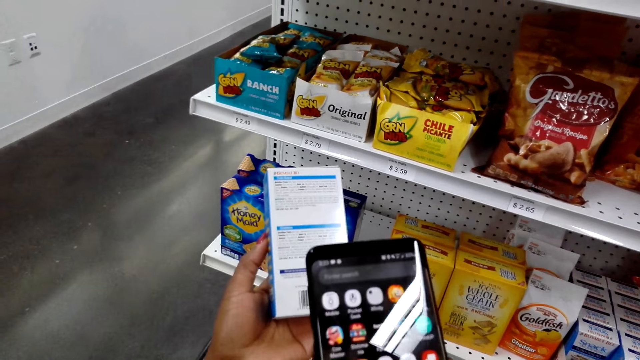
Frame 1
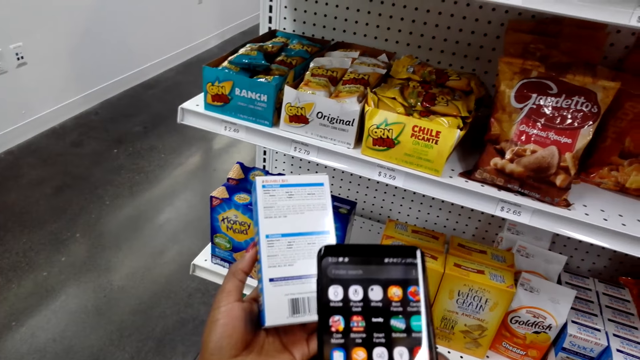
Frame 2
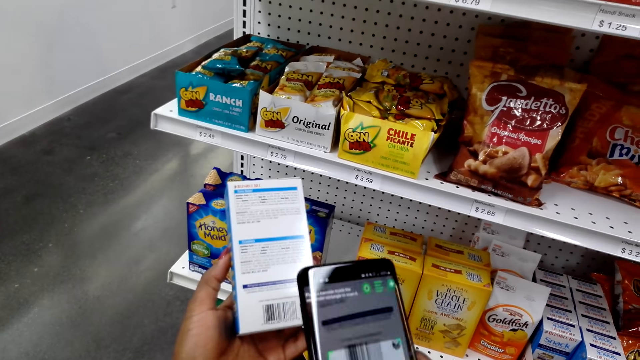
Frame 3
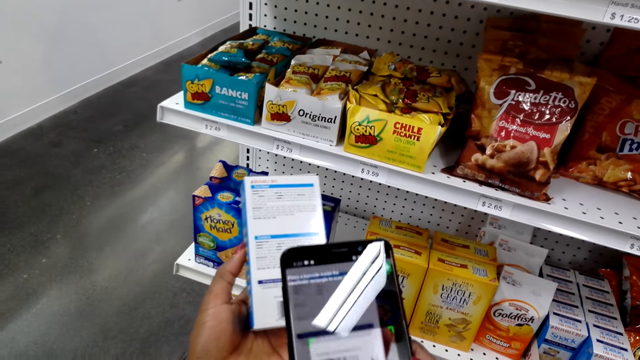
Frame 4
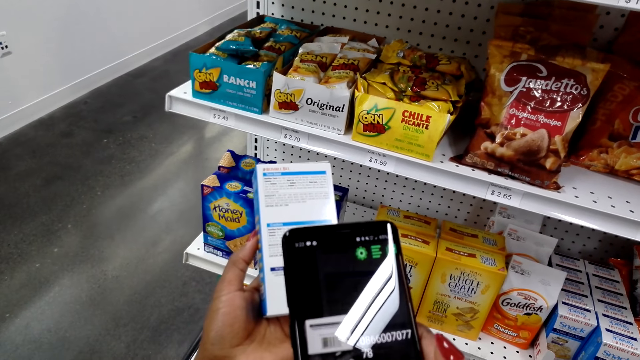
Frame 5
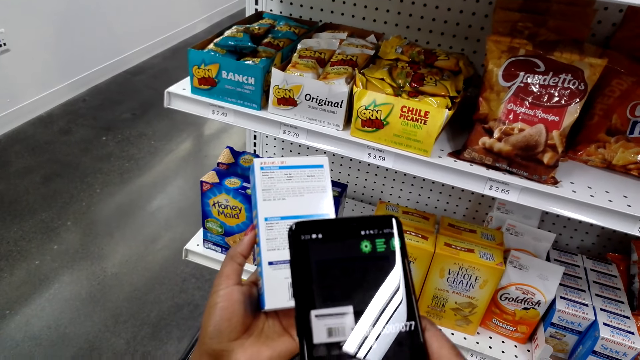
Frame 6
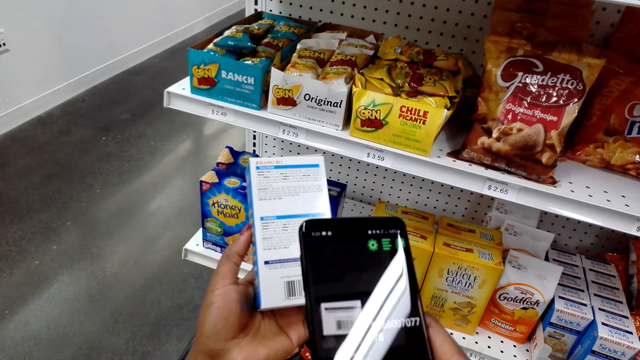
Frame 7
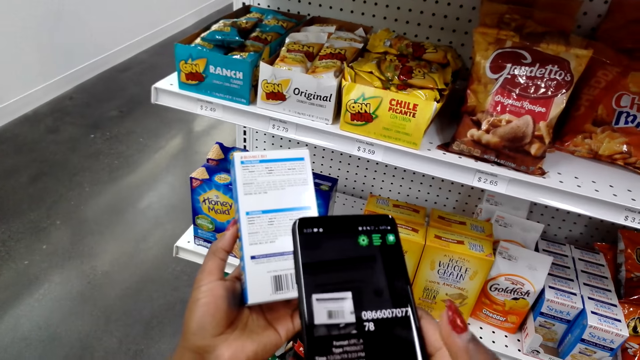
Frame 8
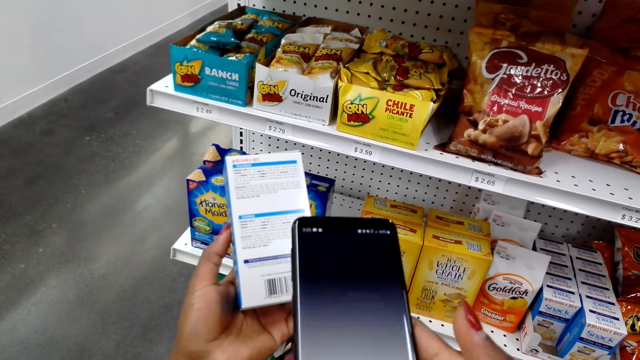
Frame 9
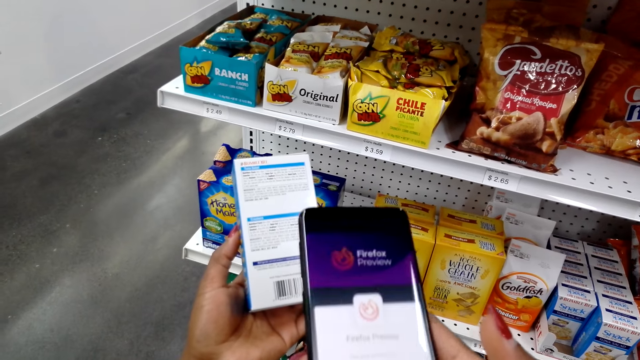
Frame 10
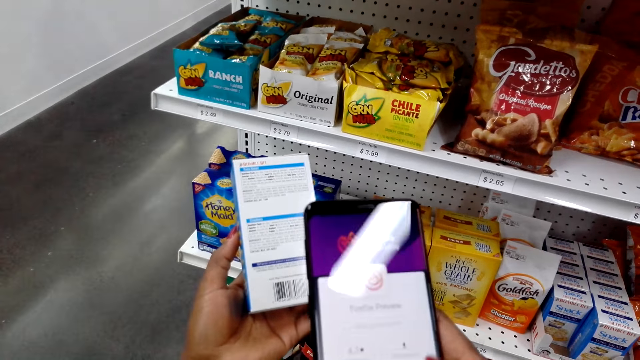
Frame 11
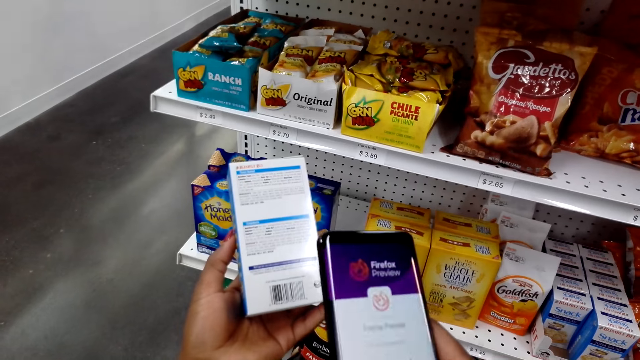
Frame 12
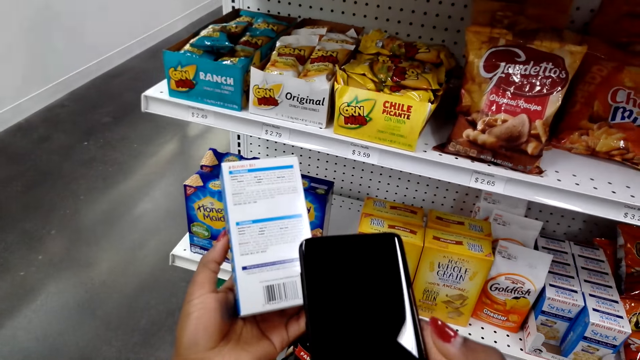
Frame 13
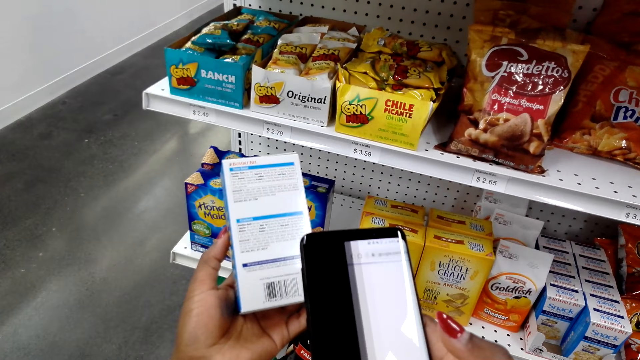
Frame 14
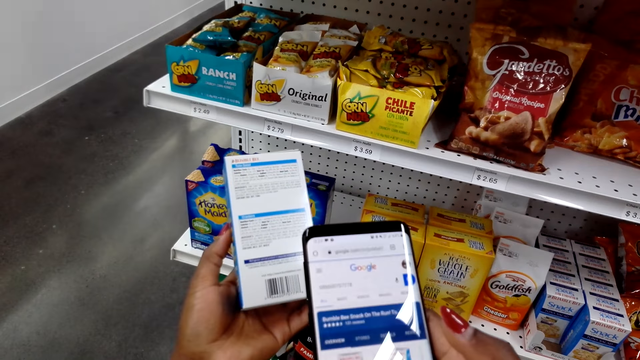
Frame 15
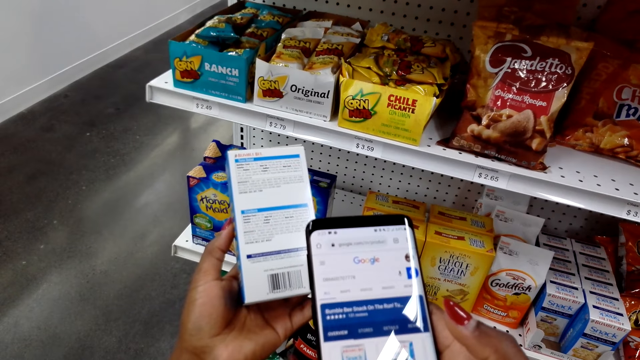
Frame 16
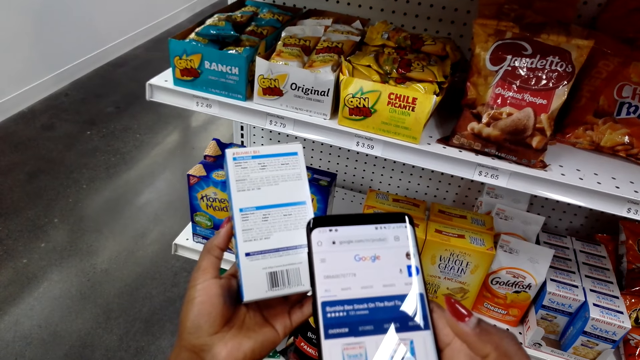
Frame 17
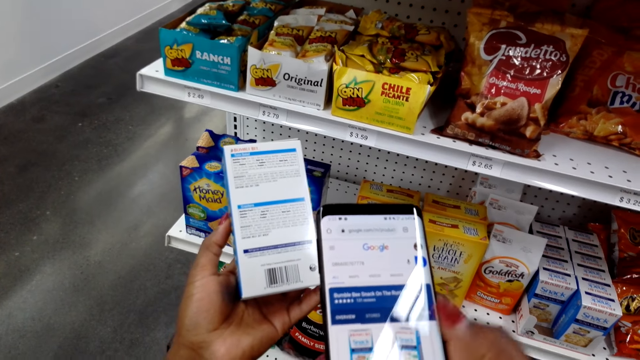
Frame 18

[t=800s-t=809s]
The camera wearer takes a photo of a pack with the phone.

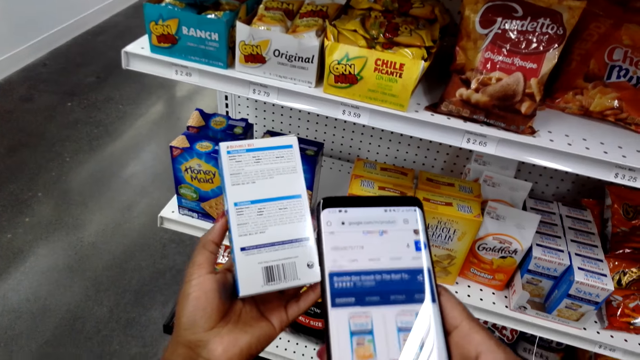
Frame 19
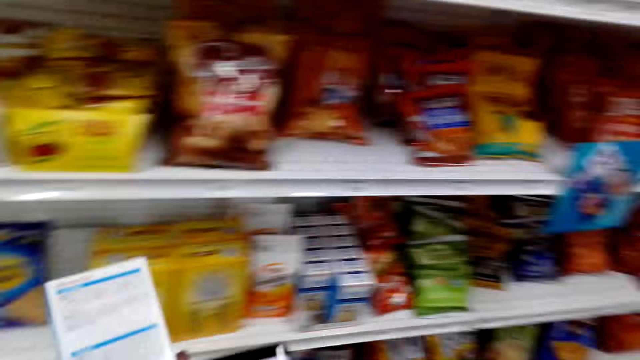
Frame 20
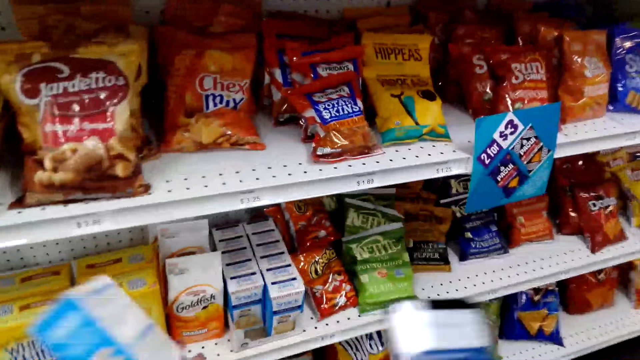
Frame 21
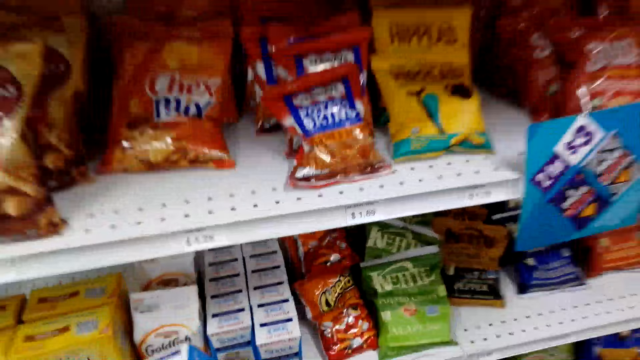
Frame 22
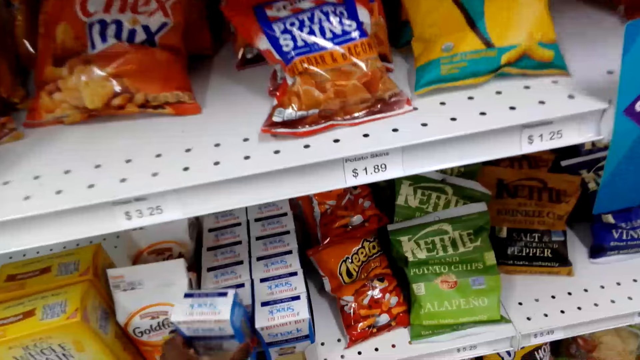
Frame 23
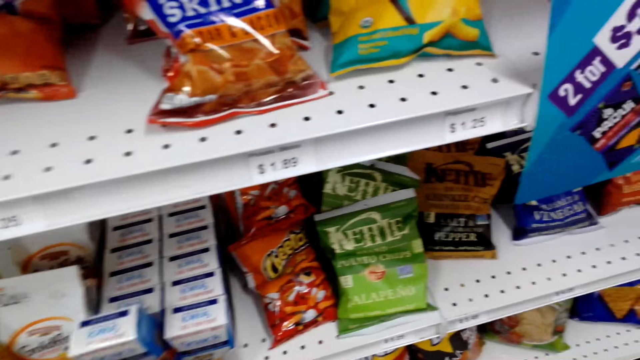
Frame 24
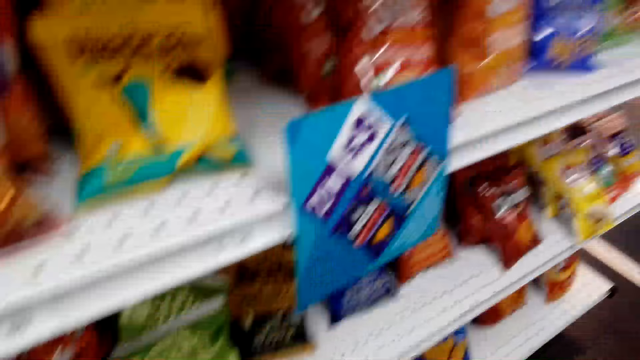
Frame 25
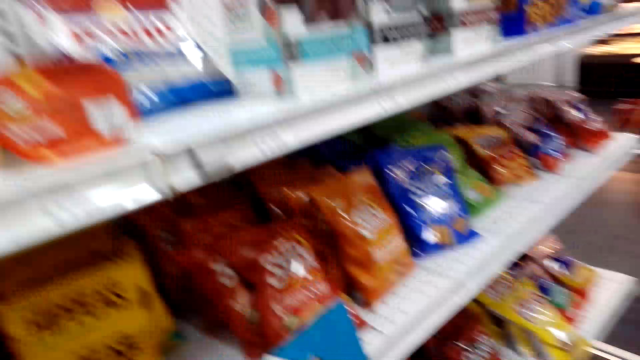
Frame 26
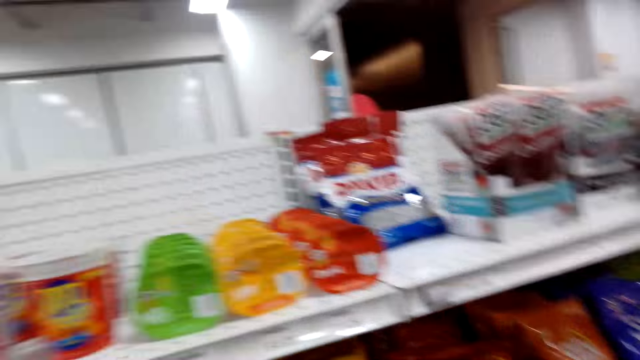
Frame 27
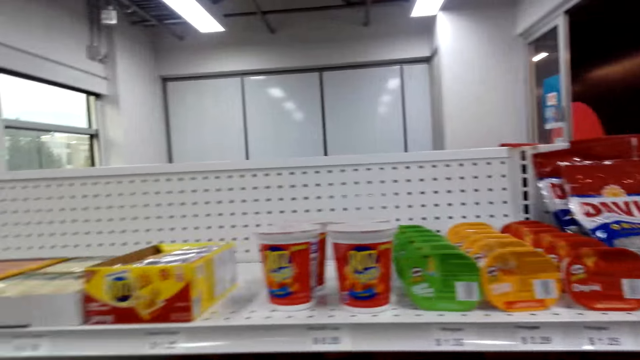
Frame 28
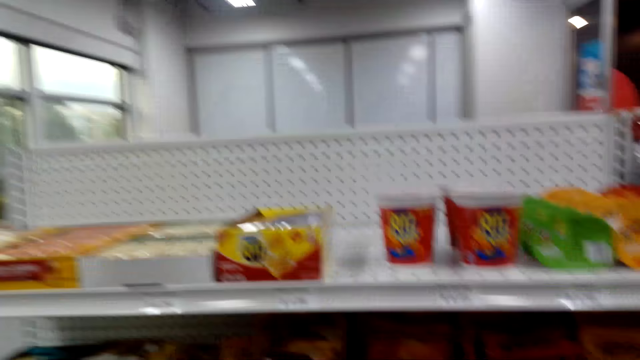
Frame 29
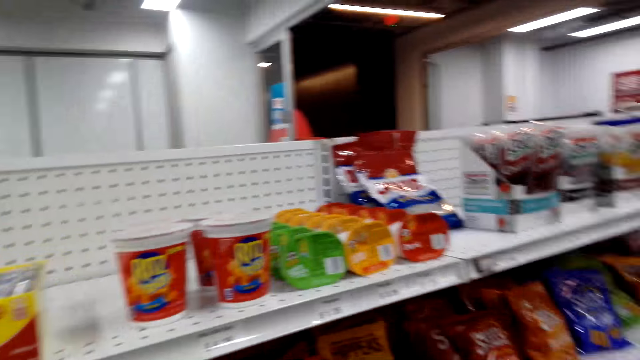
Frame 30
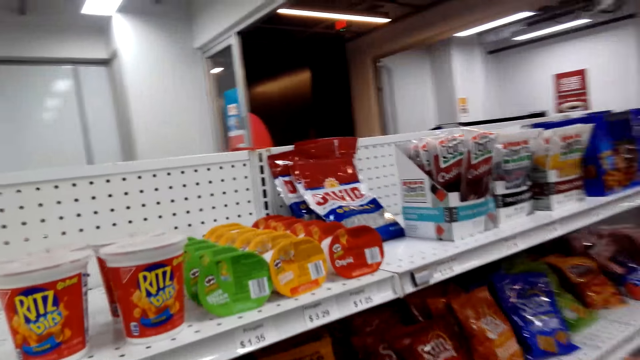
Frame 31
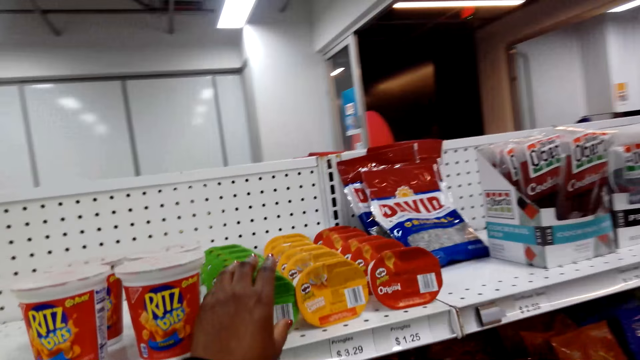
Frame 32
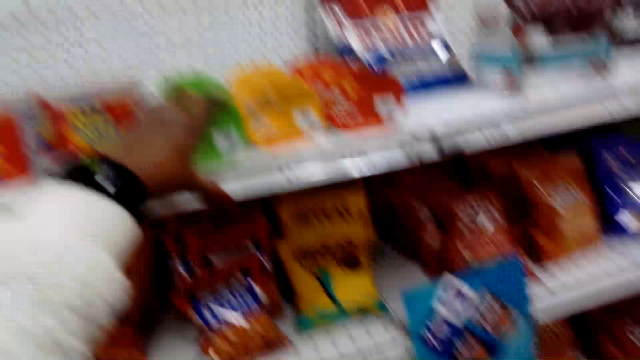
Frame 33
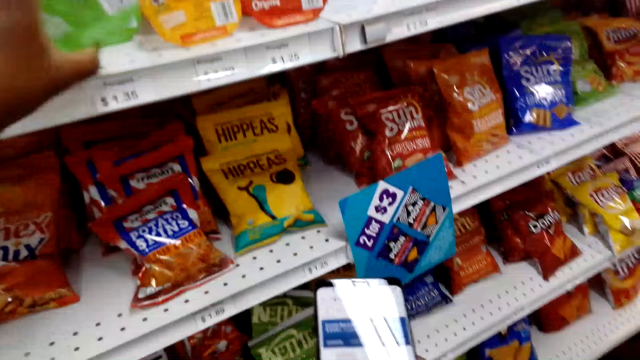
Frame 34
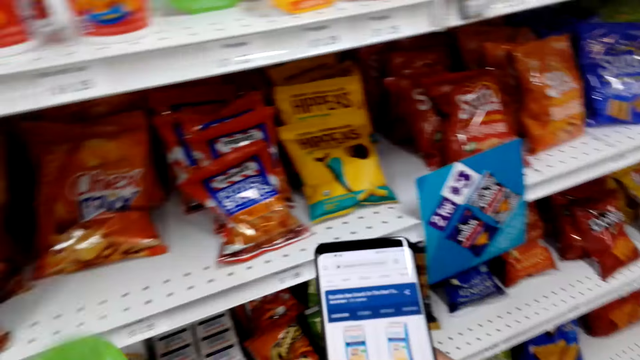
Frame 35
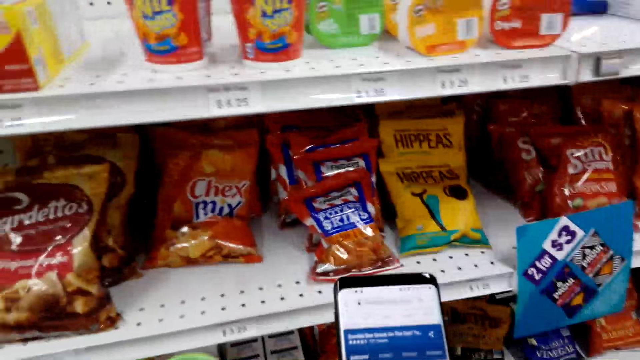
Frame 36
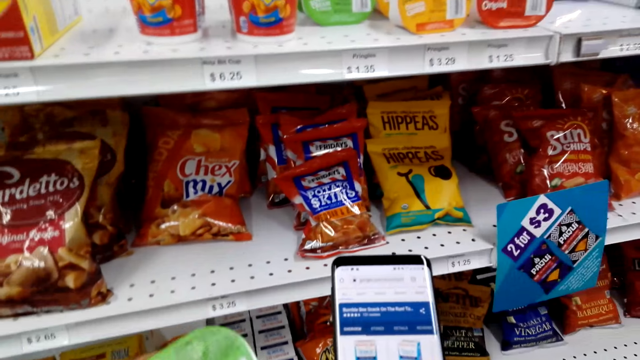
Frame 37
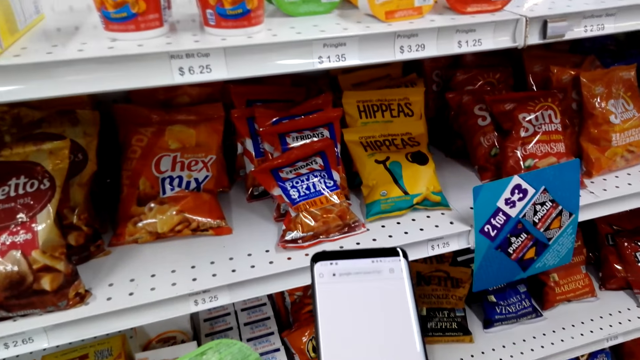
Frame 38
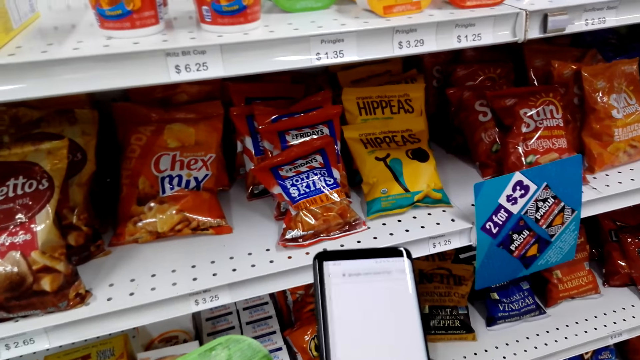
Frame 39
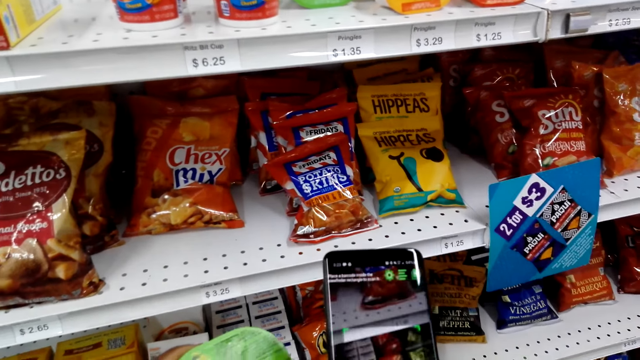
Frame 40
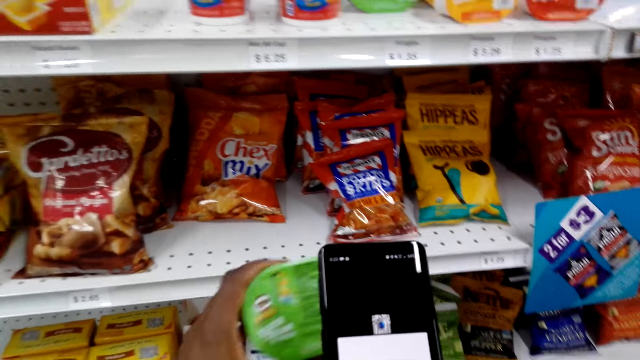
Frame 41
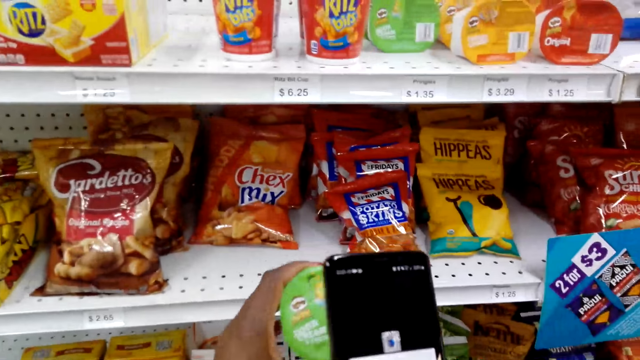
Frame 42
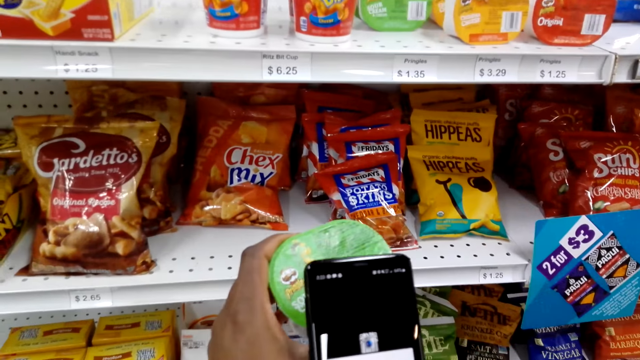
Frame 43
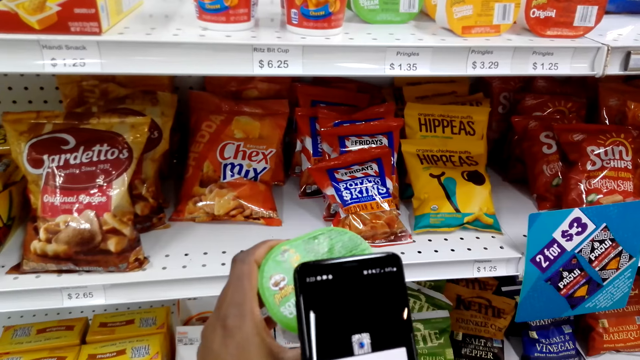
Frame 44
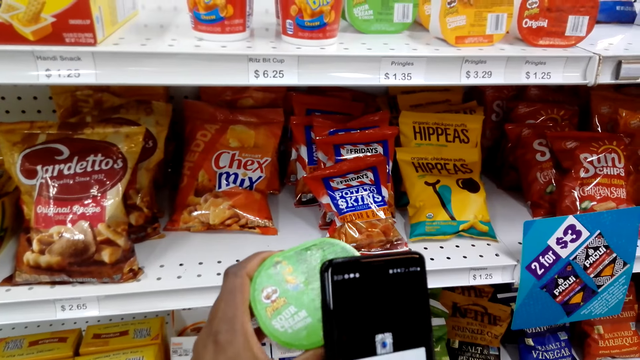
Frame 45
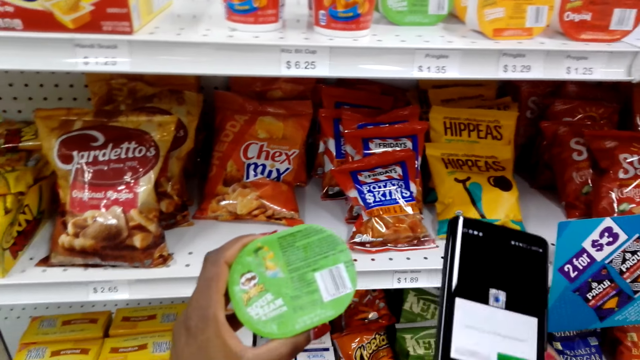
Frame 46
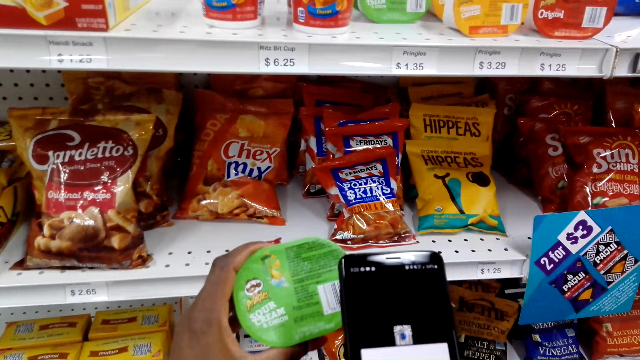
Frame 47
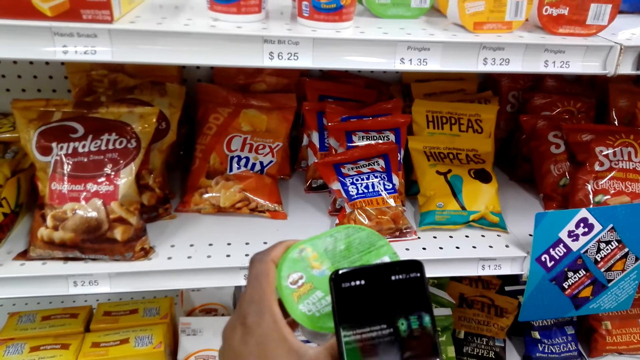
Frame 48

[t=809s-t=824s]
The camera wearer scrolls the phone. They move around. They place a pack of snack on the shelf. They move around. They look around the shelves. They pick up a dish or pringles. They scroll the phone. They take a photo of the dish.
